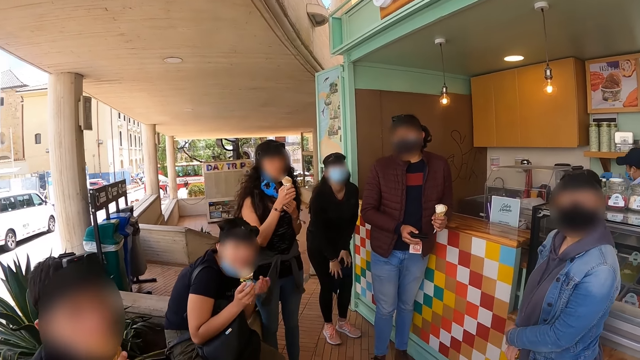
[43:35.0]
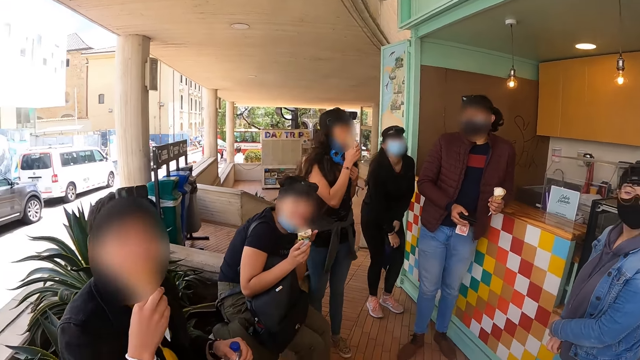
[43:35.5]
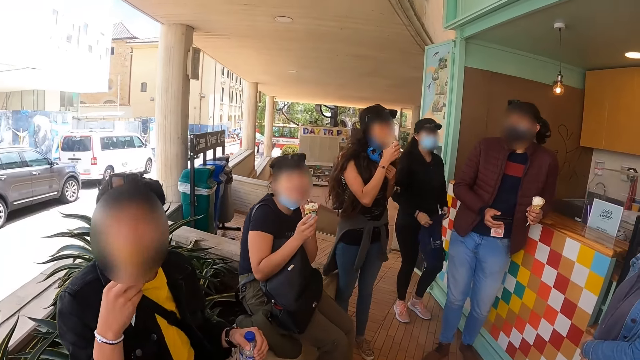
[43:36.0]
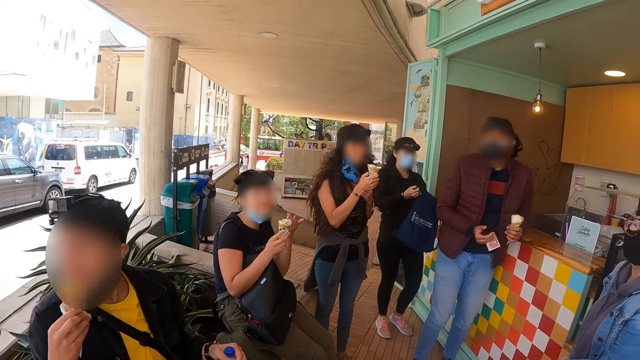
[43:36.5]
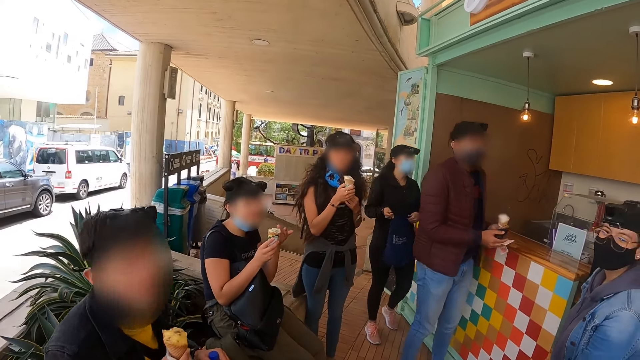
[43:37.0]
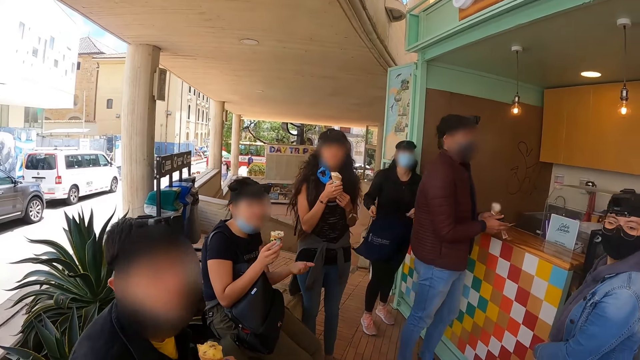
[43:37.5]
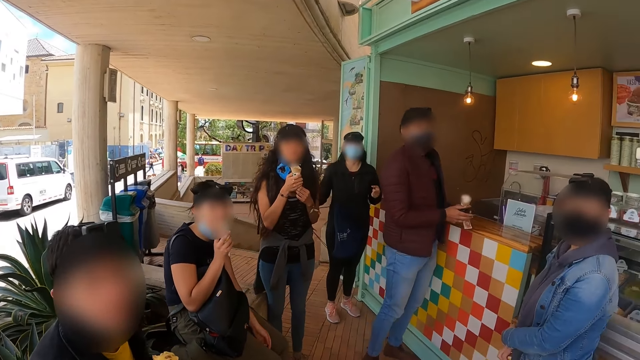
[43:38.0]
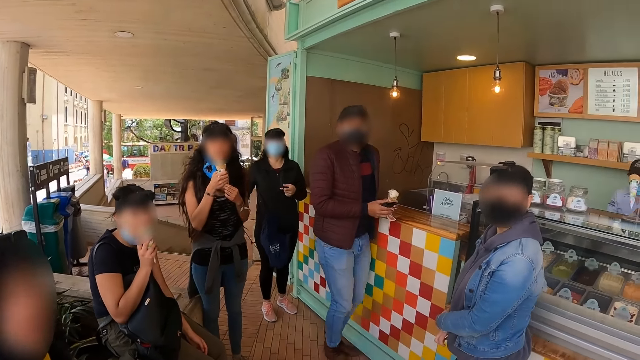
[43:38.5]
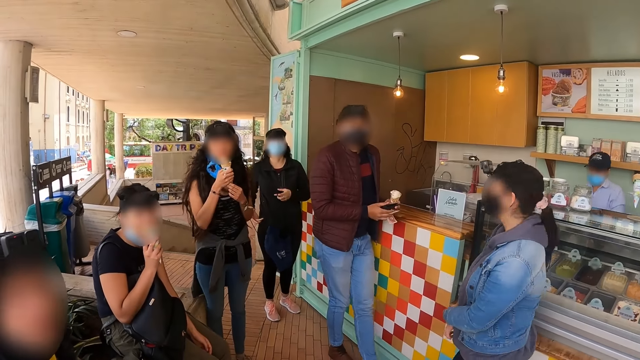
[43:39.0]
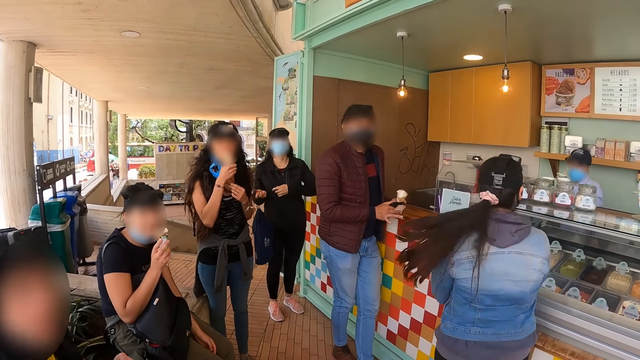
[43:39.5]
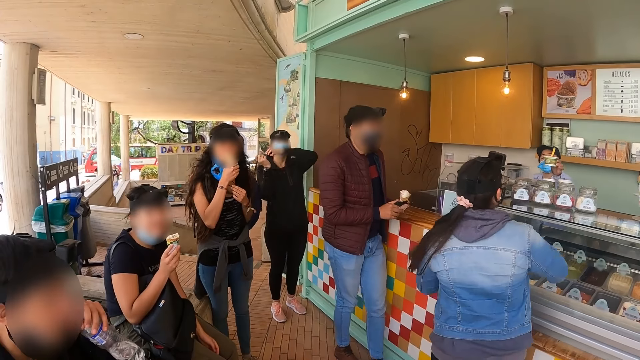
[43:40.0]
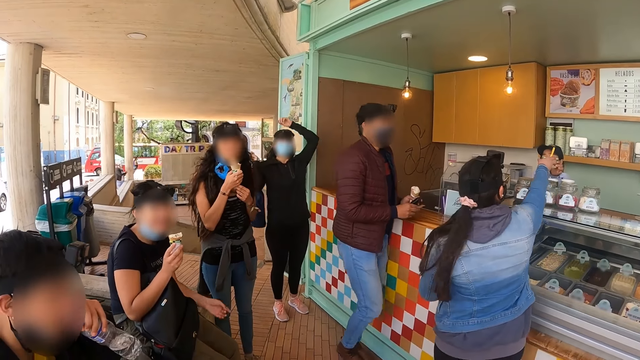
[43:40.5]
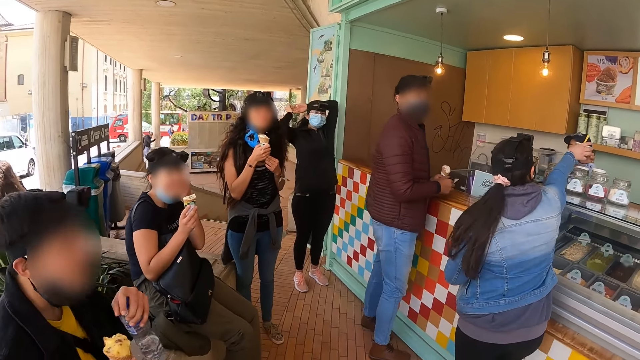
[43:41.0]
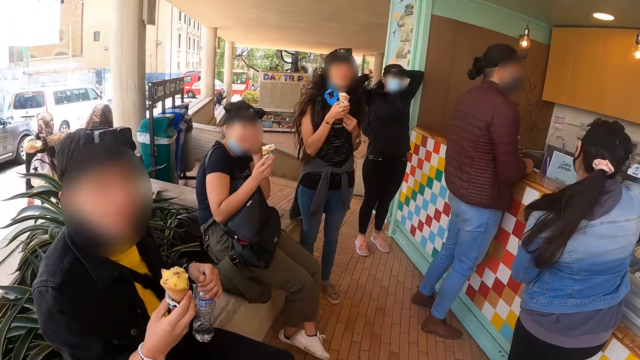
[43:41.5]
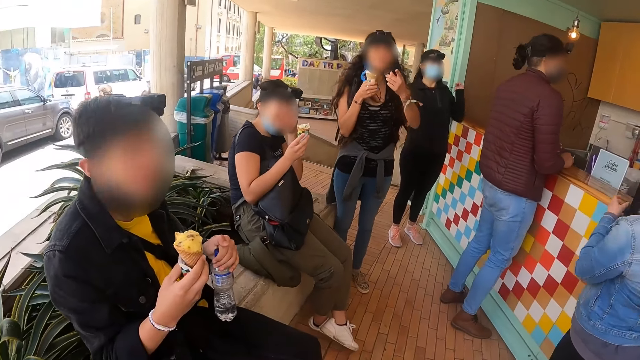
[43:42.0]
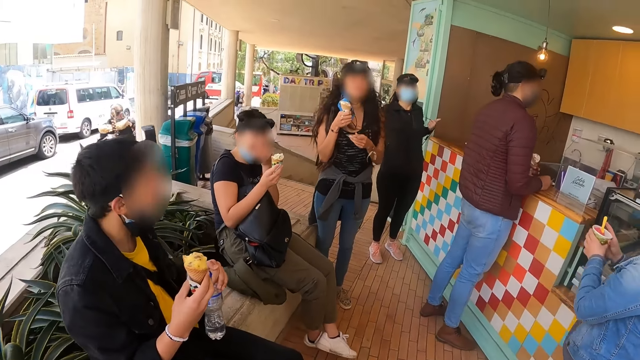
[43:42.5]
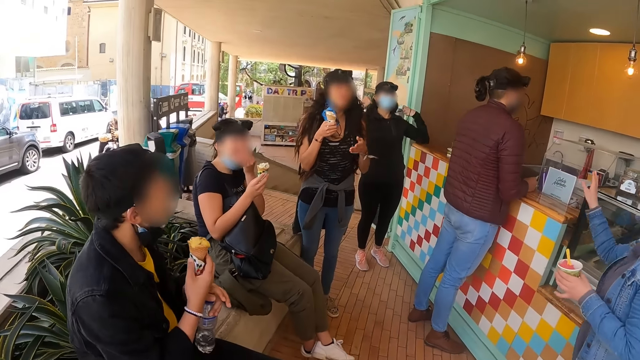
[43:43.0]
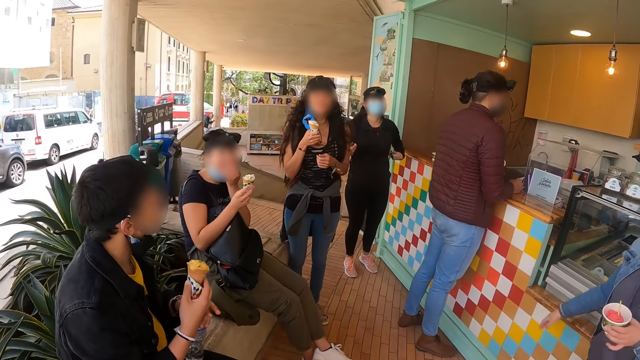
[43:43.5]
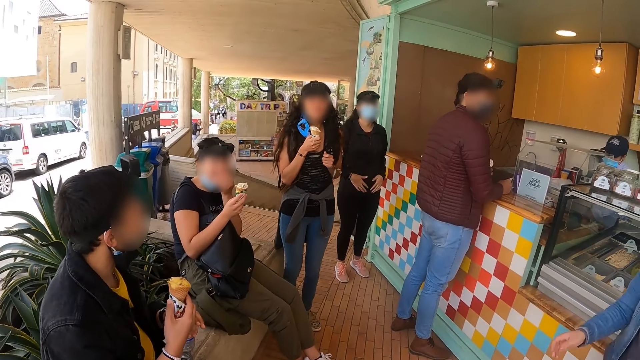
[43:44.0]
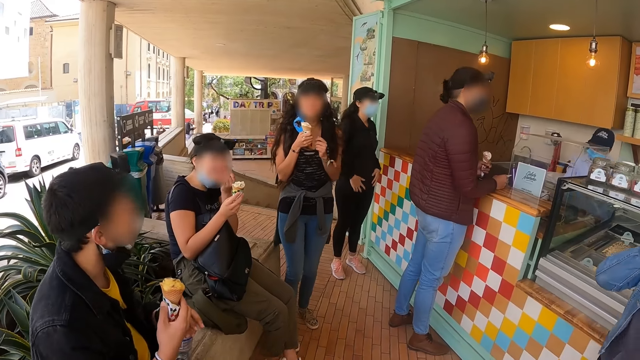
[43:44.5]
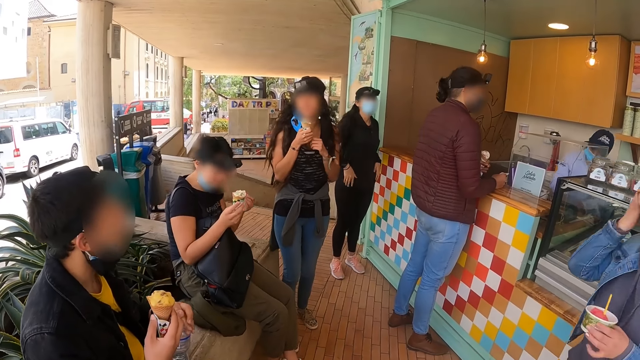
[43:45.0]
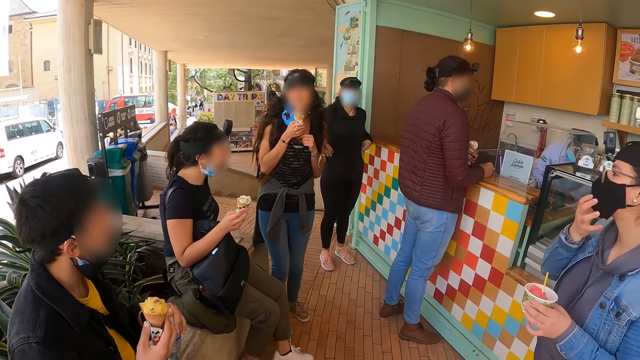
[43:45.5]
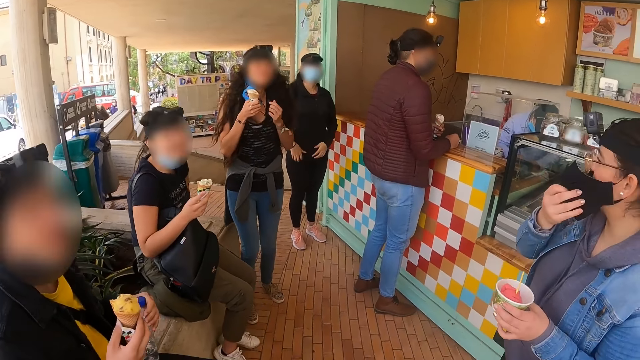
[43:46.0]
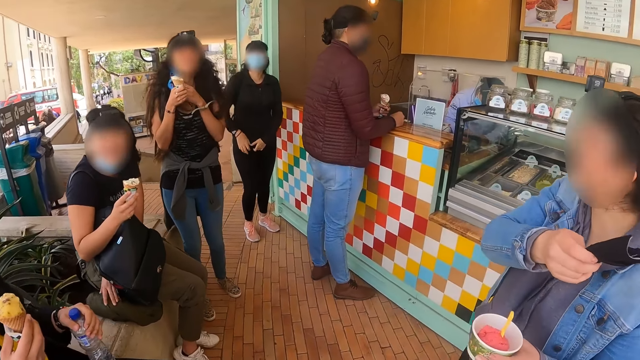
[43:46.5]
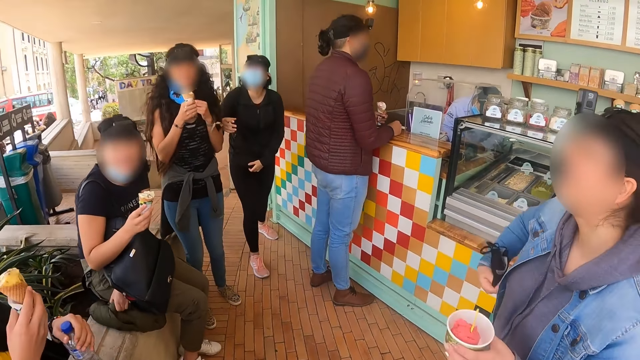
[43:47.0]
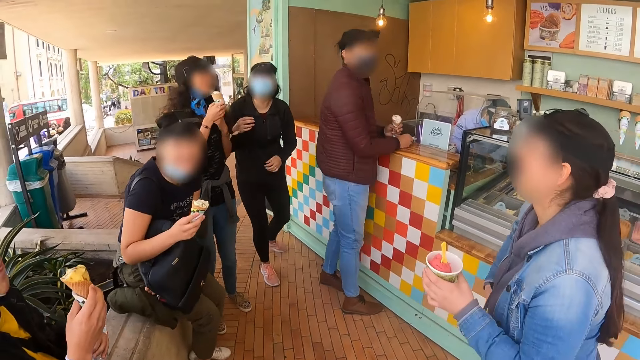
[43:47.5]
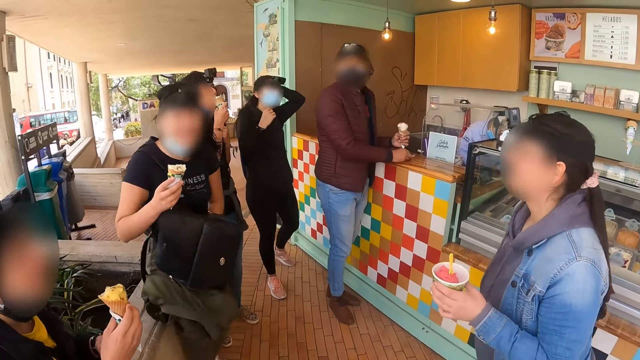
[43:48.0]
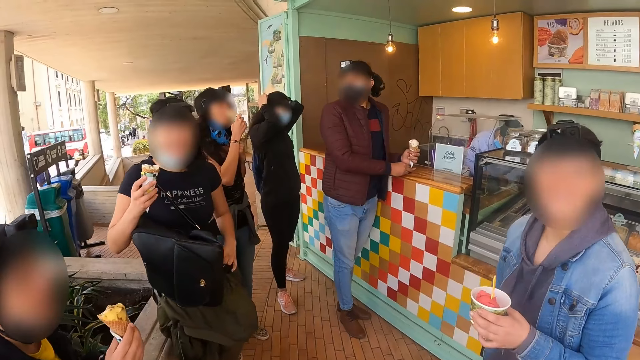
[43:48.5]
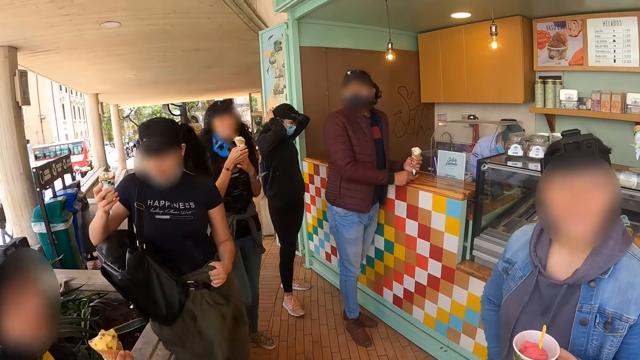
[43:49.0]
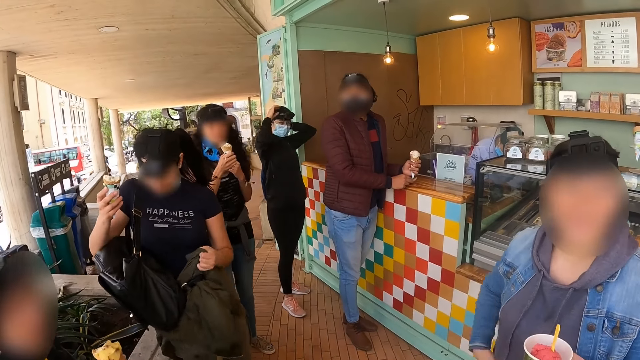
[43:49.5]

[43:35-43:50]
A man eats an ice cream. A lady picks up an ice cream cup from a person. The lady moves a hand, adjusts a mask, removes the mask and pockets the mask.

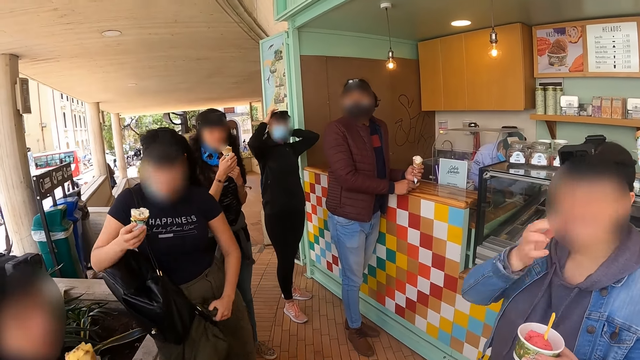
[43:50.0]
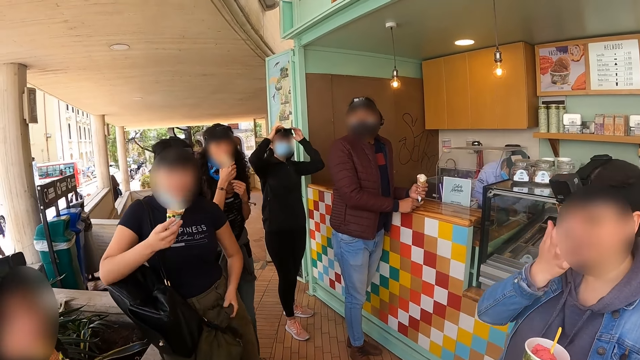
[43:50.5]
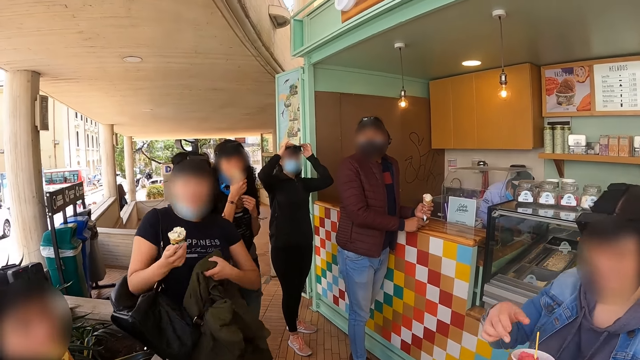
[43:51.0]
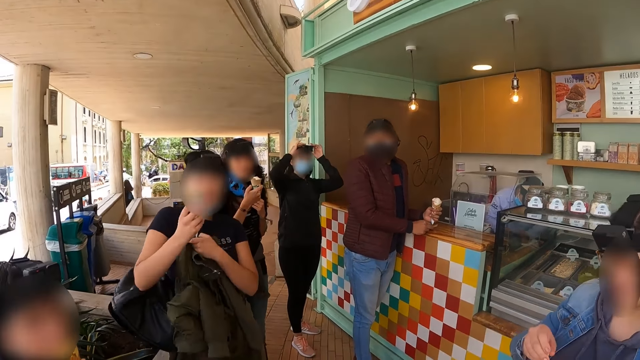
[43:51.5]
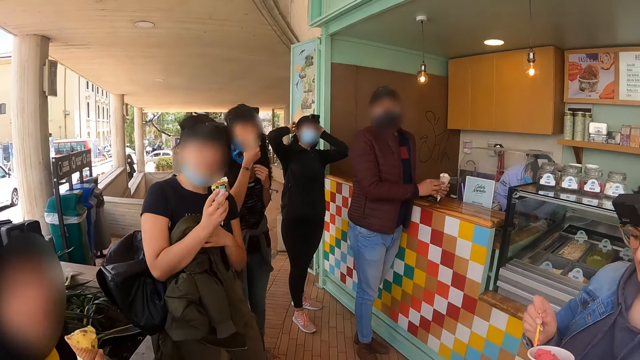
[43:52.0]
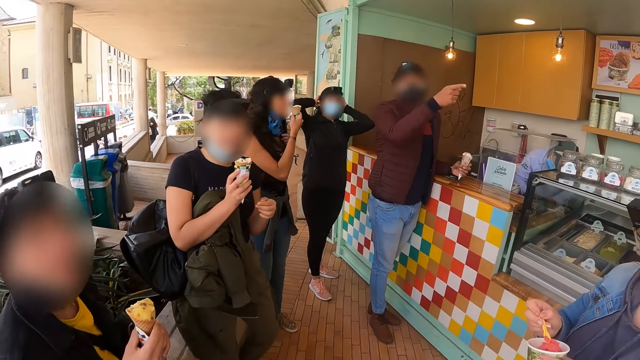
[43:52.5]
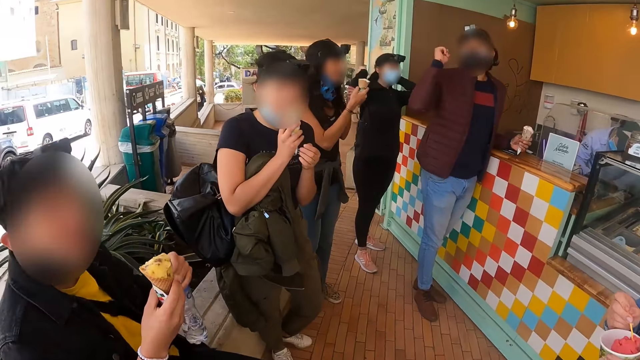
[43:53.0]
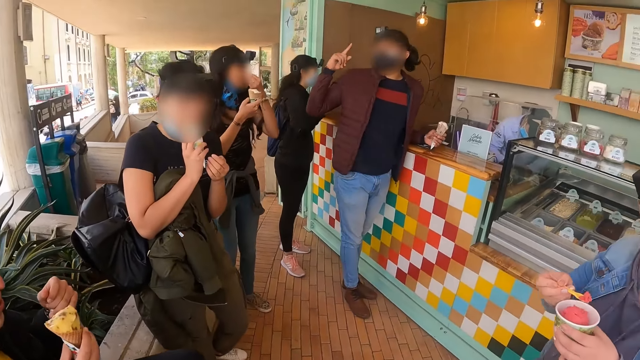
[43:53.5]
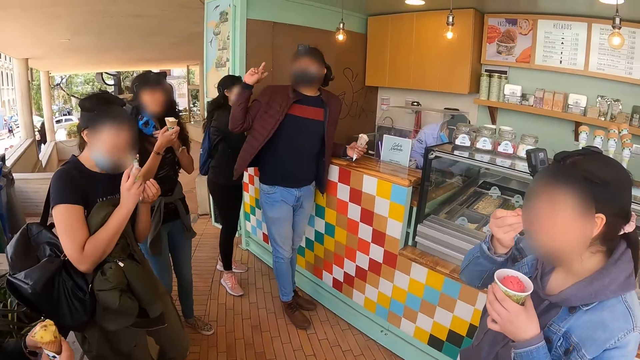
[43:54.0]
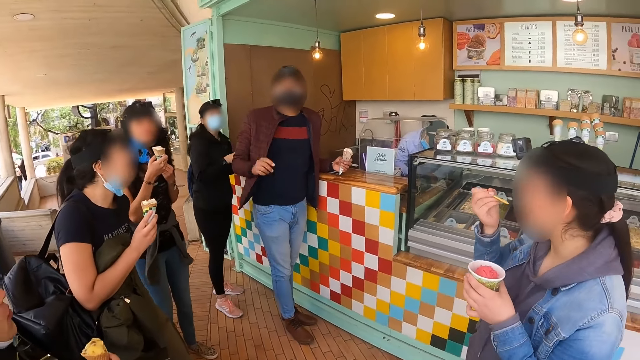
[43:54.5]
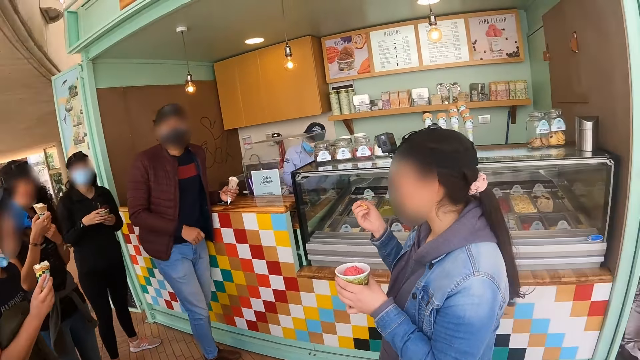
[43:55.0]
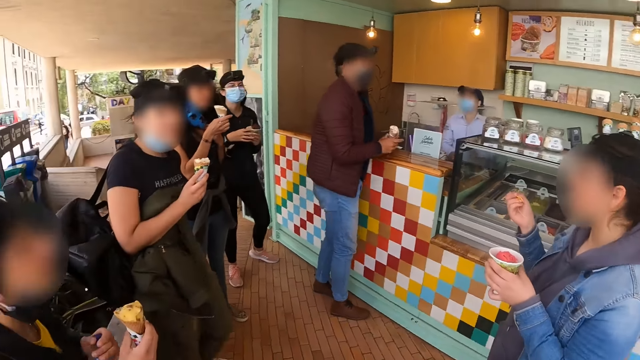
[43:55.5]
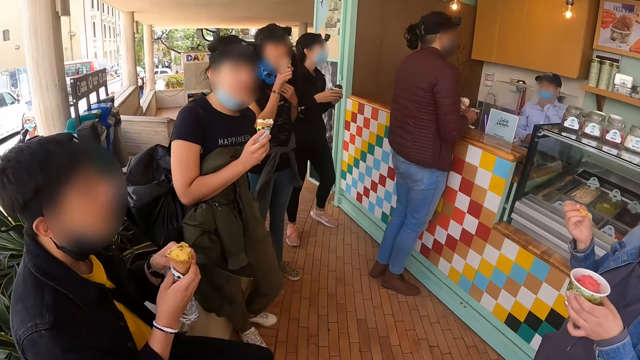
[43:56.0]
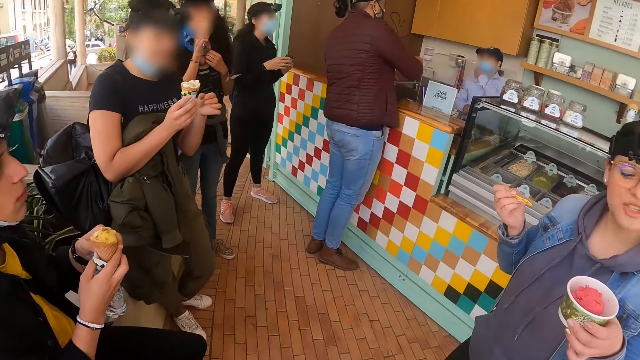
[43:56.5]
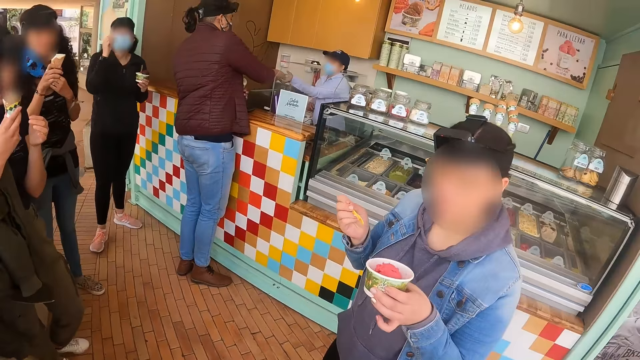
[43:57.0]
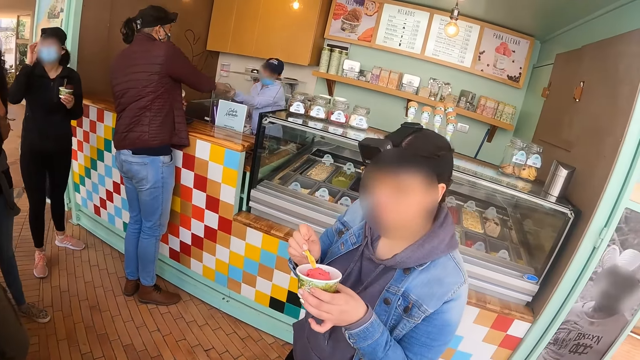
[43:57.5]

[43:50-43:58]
A lady wipes the face. A woman handles a camera. The lady picks up a spoon and scoops an ice cream. The camera wearer interacts with a man. The lady eats the ice cream. The camera wearer looks around.
